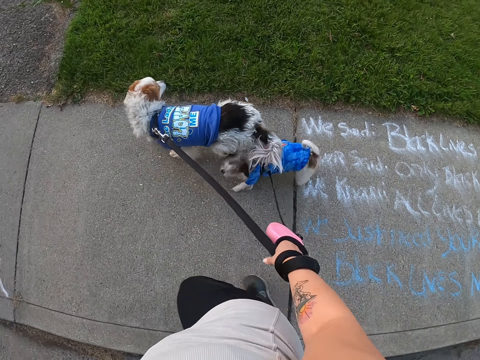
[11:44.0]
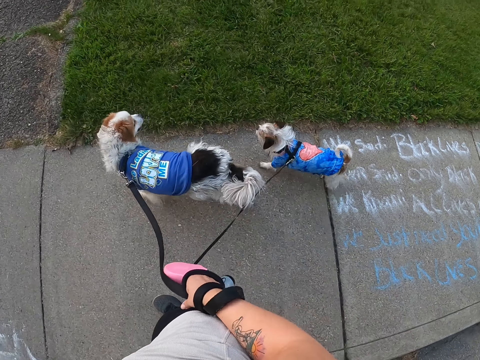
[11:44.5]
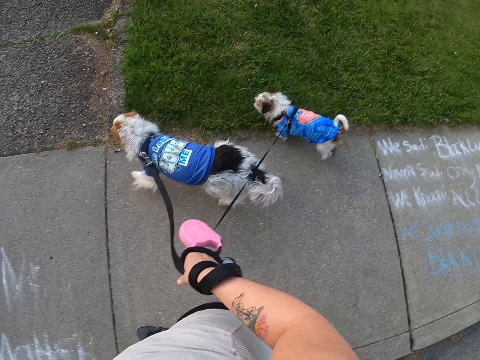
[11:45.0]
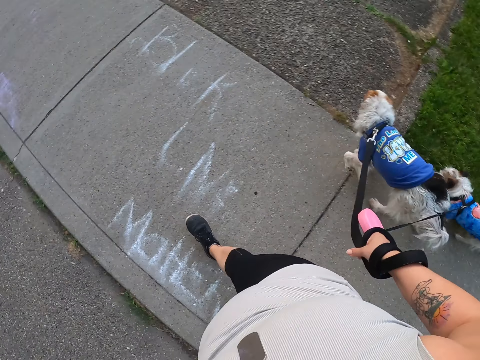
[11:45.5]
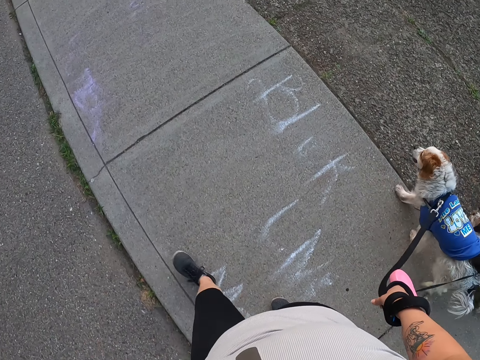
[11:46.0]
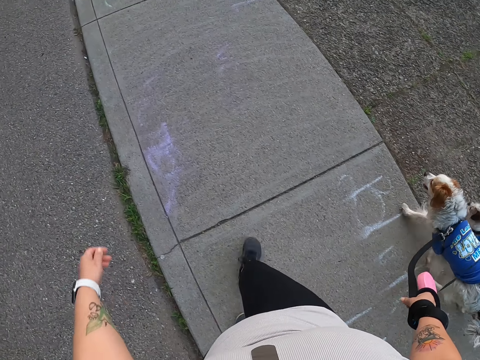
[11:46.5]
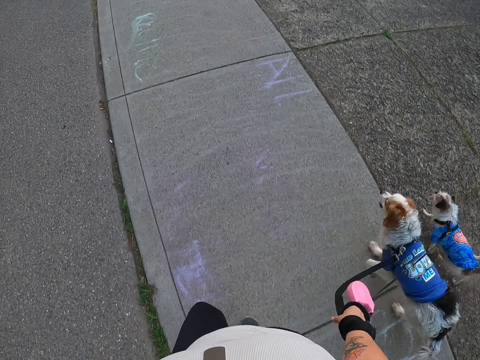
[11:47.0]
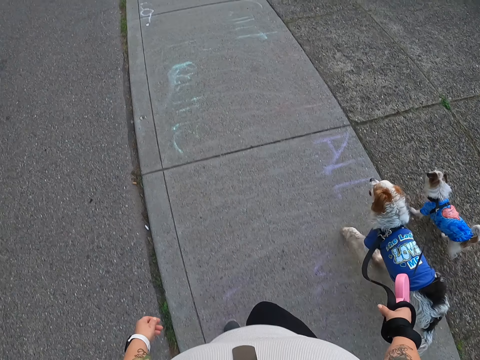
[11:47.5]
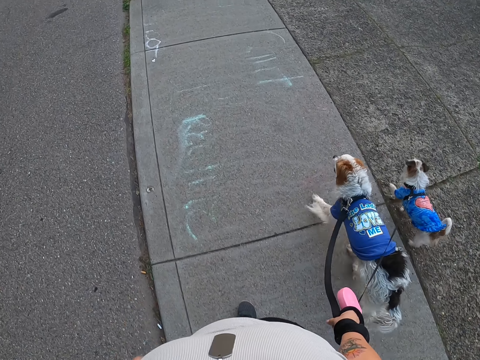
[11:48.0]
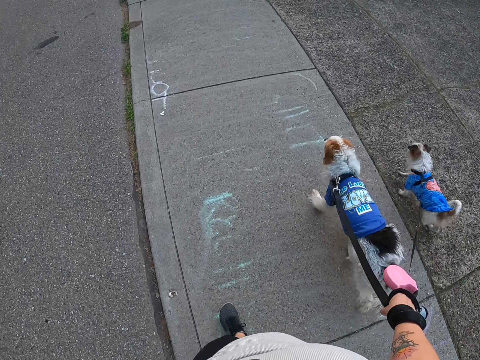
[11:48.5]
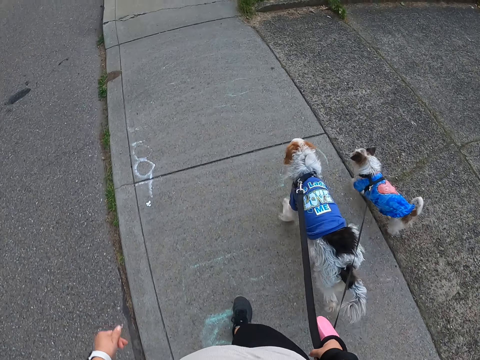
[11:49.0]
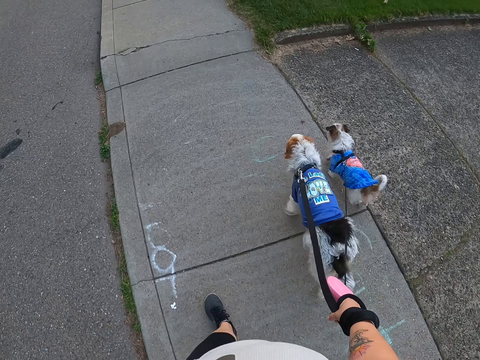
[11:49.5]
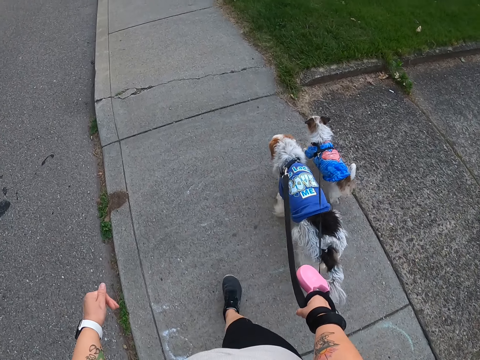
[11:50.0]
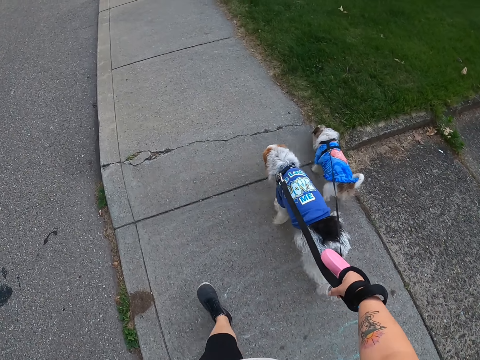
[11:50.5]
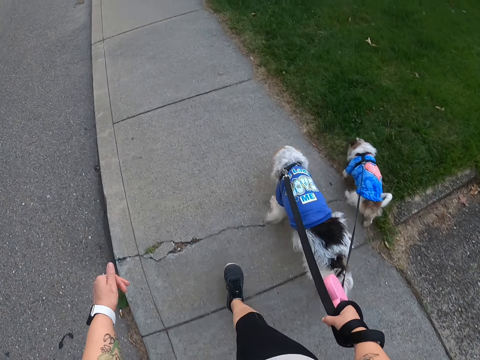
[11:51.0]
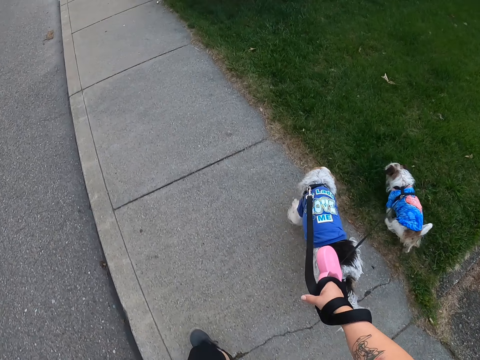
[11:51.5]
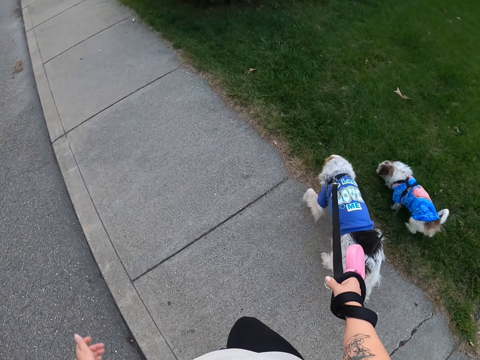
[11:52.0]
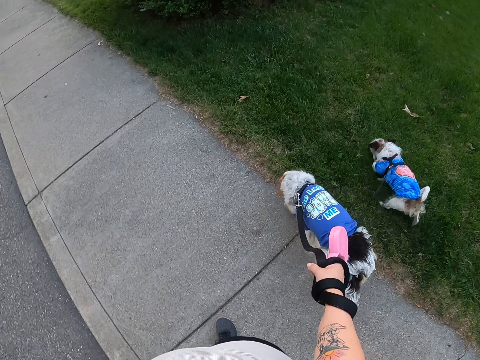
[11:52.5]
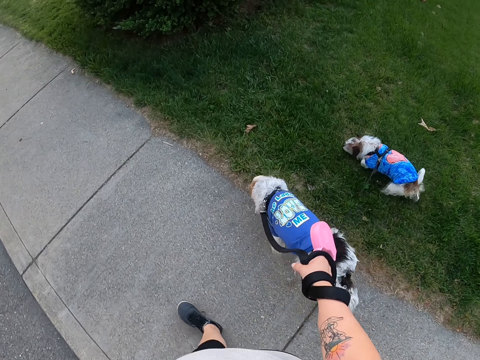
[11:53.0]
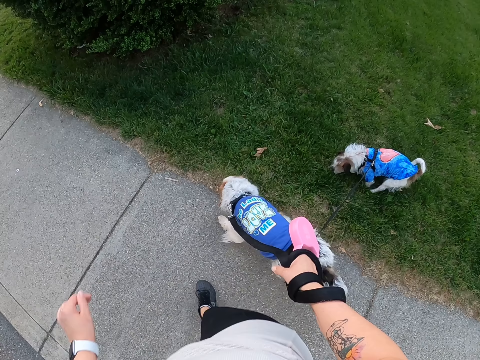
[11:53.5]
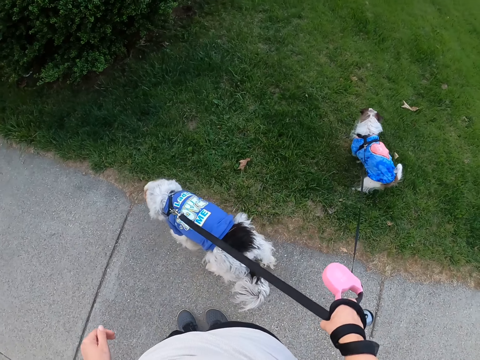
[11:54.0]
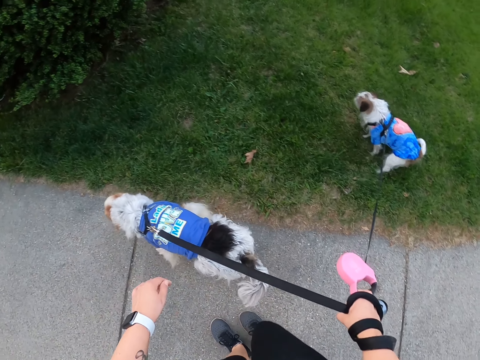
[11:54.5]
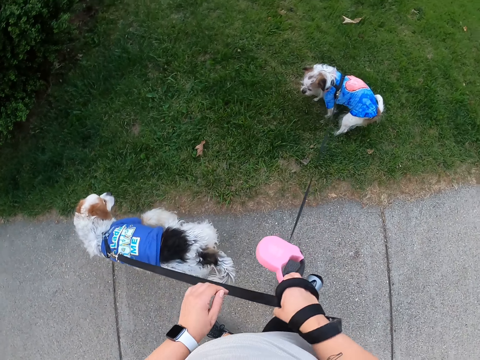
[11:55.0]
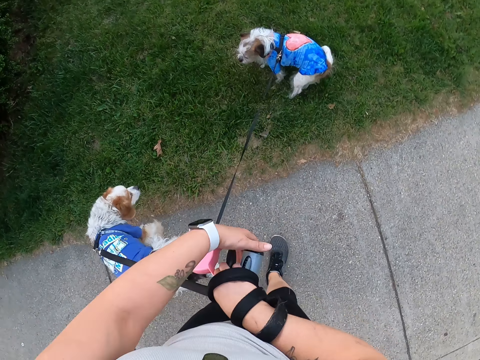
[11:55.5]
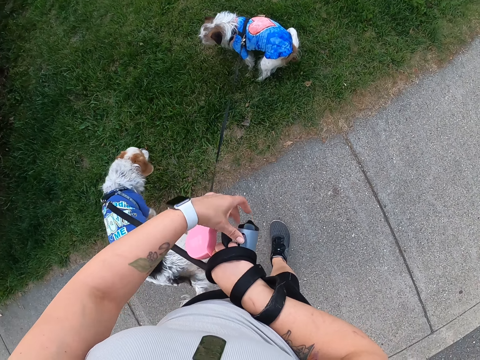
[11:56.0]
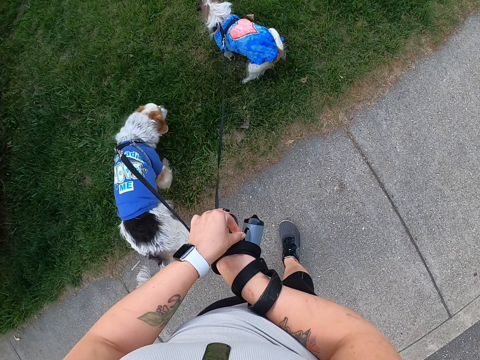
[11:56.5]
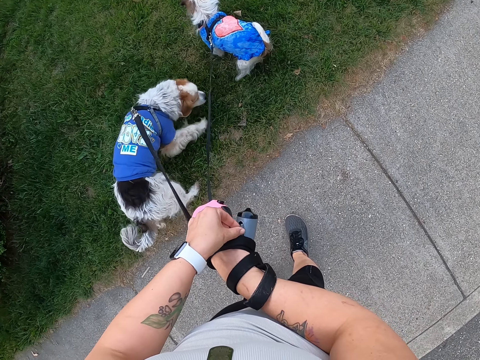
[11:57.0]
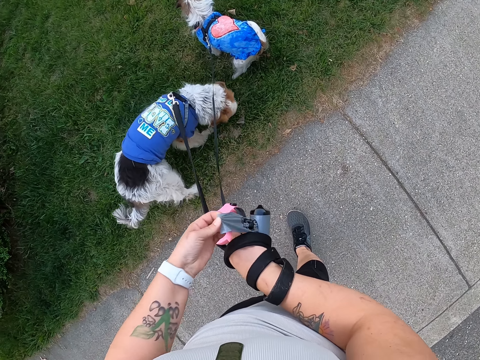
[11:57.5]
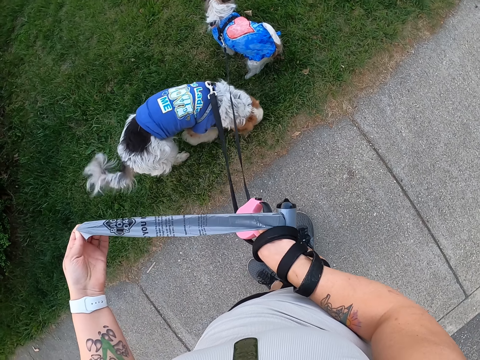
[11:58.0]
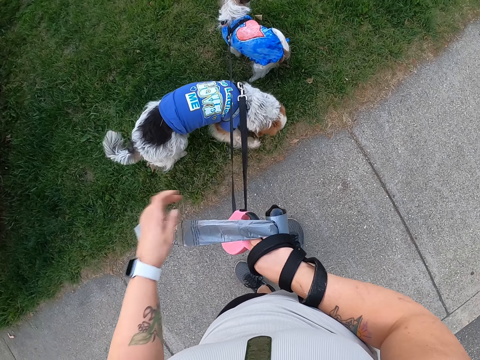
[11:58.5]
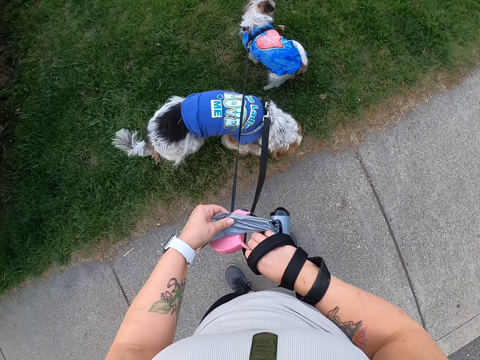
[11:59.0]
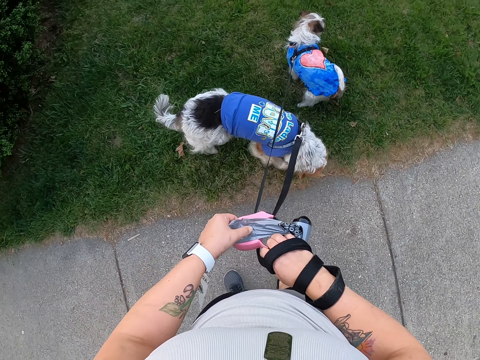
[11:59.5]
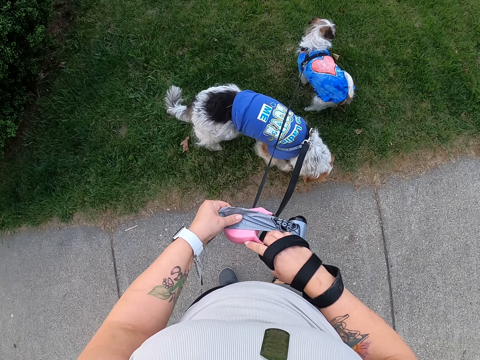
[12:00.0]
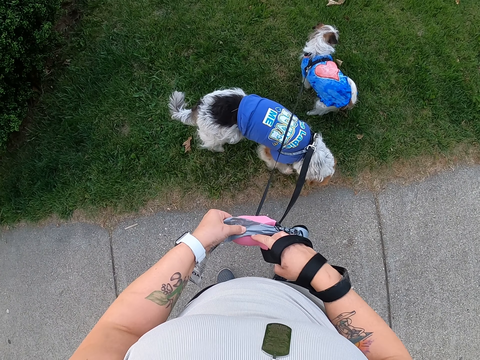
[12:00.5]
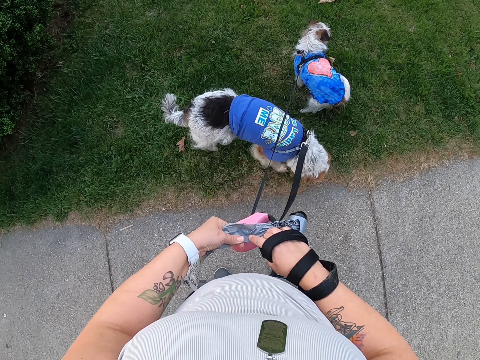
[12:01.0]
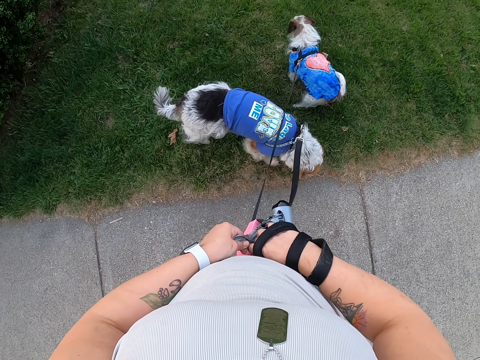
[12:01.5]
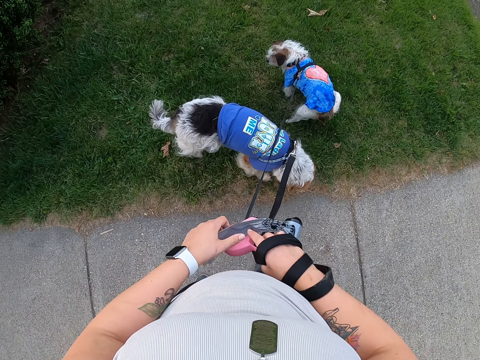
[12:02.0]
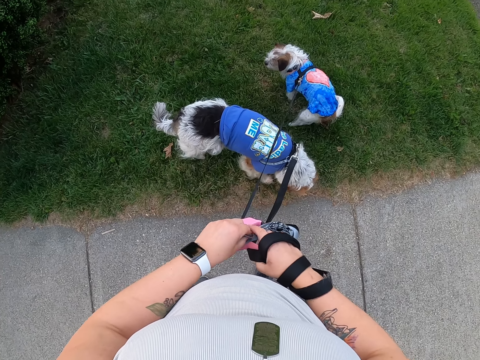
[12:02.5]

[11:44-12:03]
The camera wearer stands on the path. They hold something. They remove a nylon paper from the leash. They cut the paper. They cut the paper with both hands.

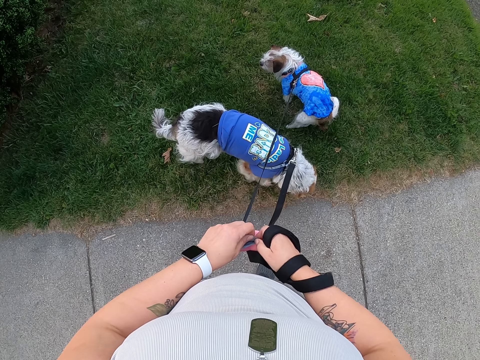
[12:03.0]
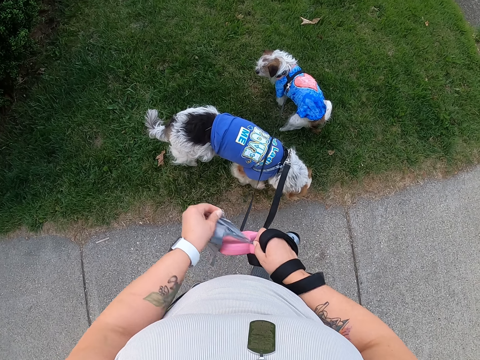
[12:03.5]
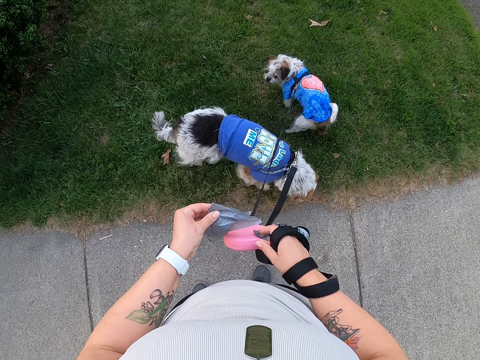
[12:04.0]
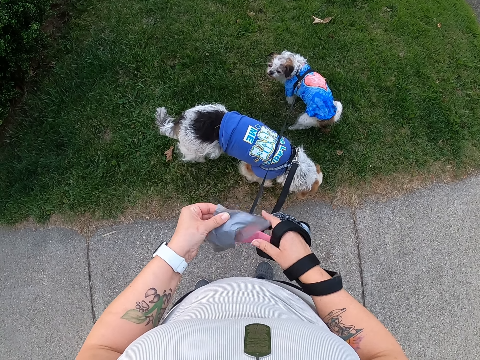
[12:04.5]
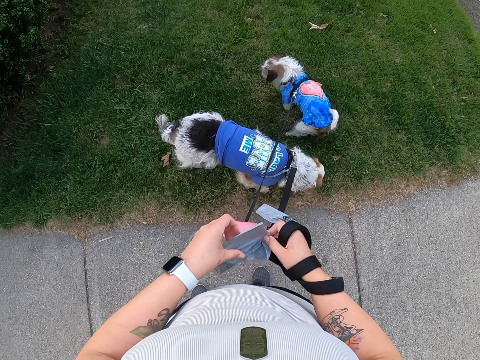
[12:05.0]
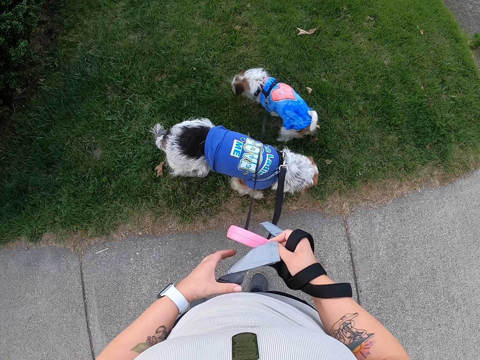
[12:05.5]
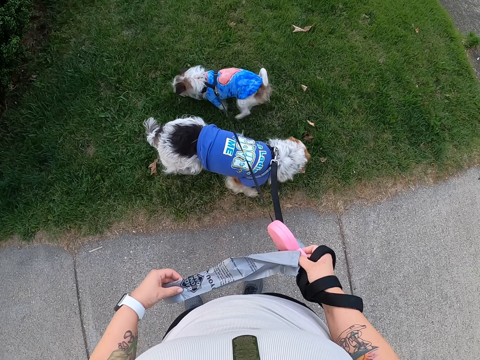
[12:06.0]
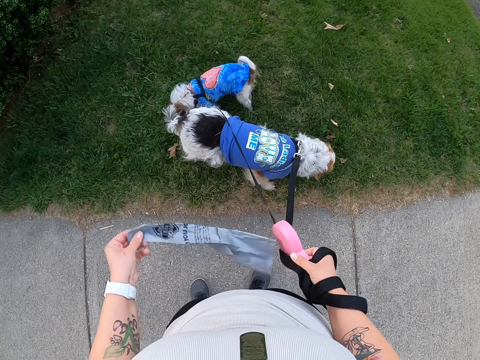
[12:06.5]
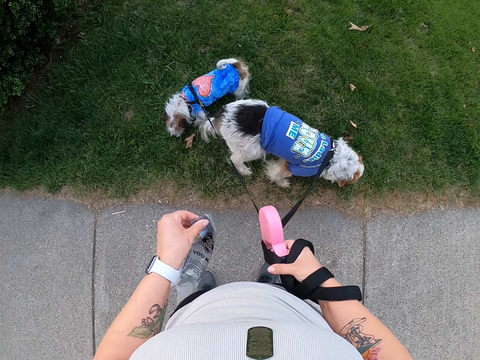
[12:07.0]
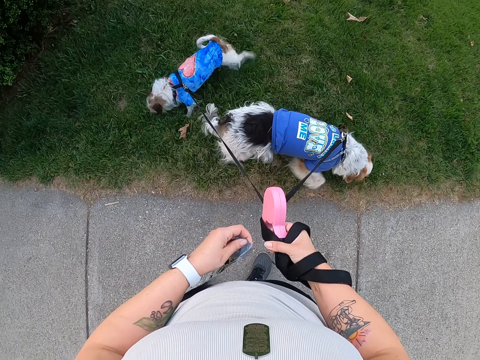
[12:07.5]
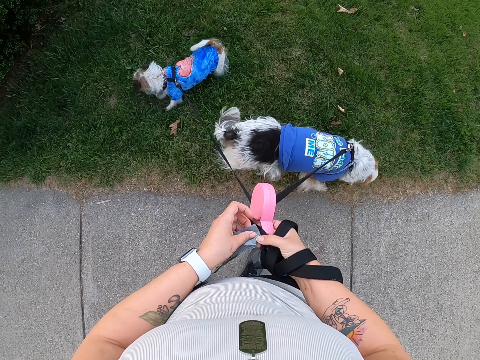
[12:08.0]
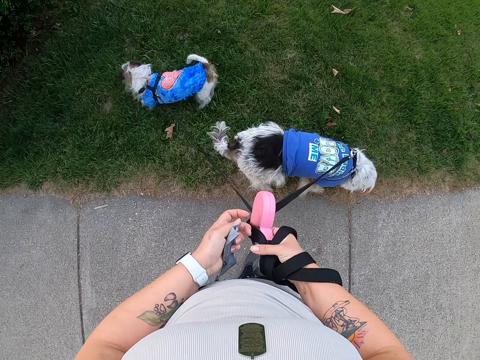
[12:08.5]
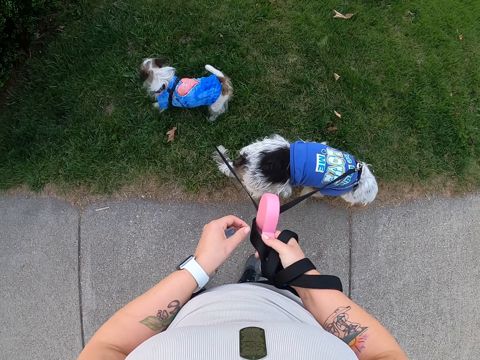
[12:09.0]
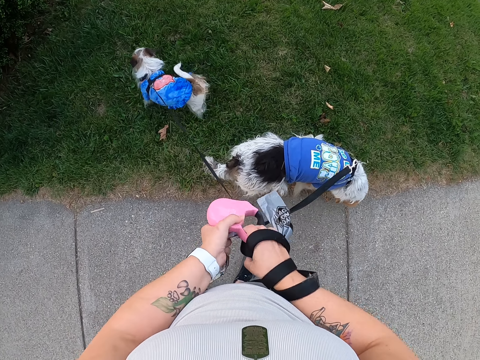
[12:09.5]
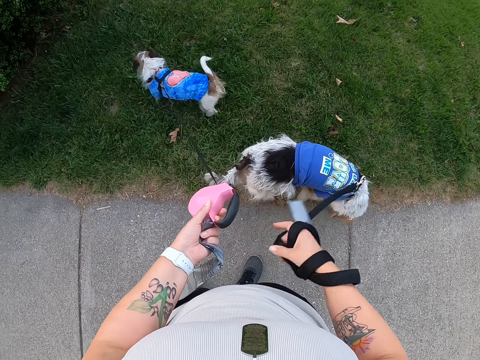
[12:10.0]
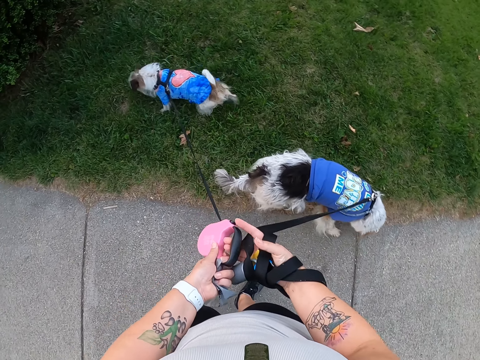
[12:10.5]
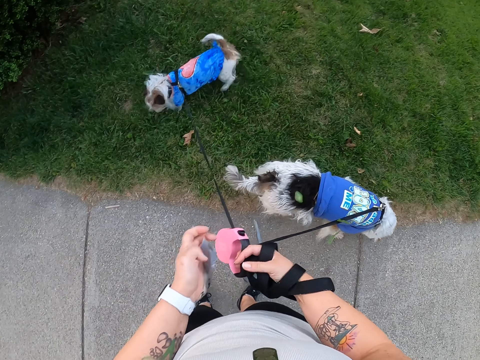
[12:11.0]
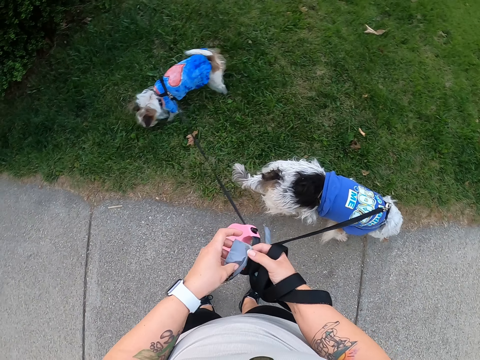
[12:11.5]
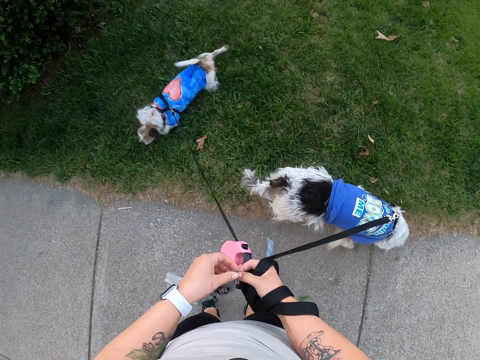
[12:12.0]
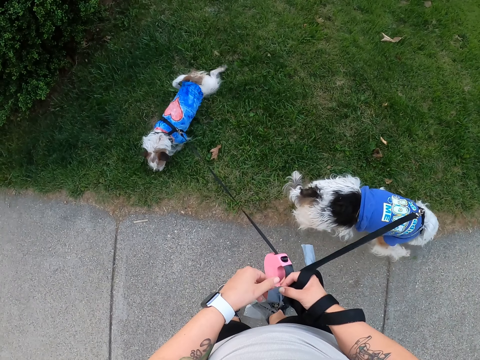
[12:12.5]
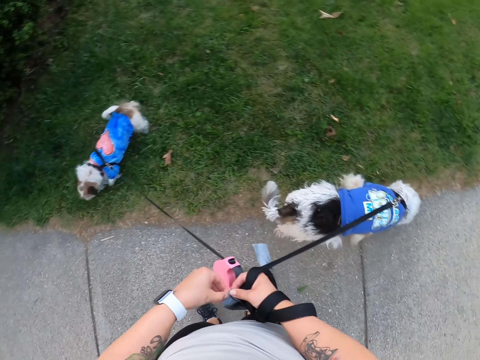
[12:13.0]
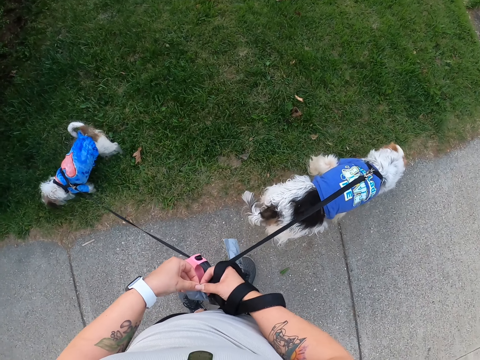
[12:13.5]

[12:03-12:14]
The camera wearer tears the nylon paper. They open the paper. They switch the leash housing to the other hand. They switch it again. They open the paper.
